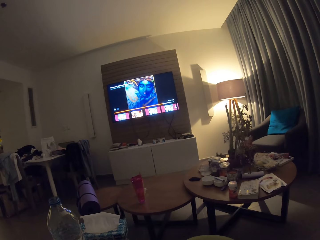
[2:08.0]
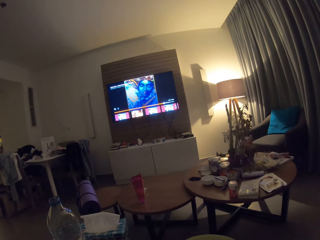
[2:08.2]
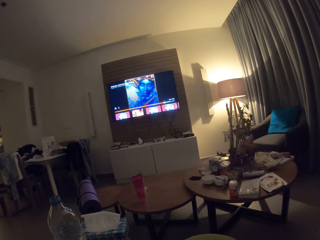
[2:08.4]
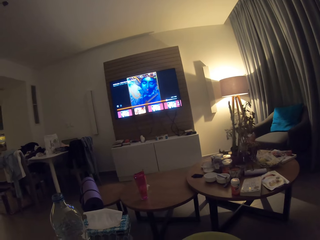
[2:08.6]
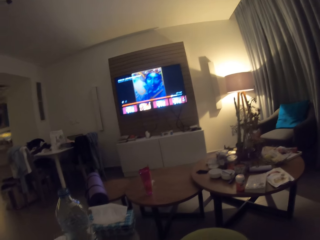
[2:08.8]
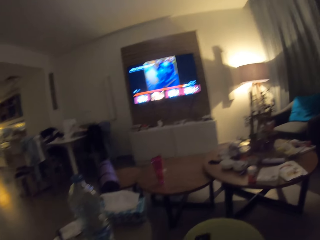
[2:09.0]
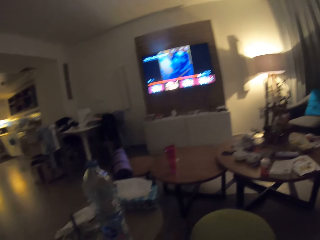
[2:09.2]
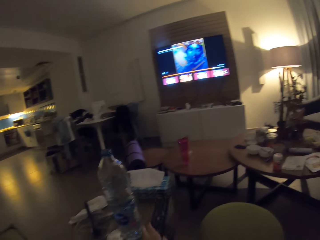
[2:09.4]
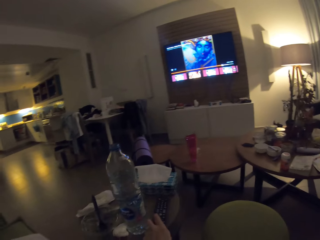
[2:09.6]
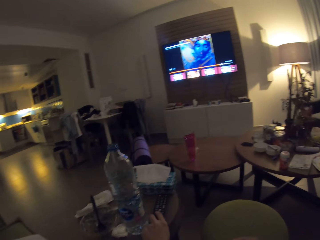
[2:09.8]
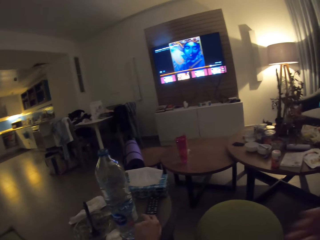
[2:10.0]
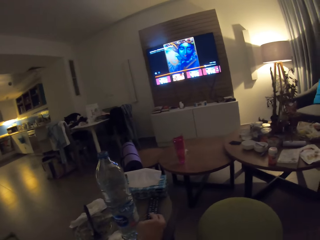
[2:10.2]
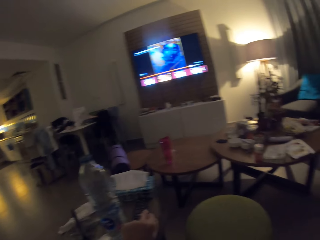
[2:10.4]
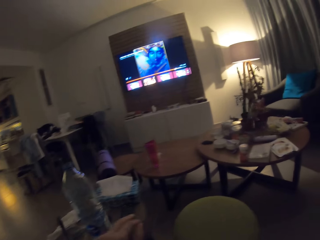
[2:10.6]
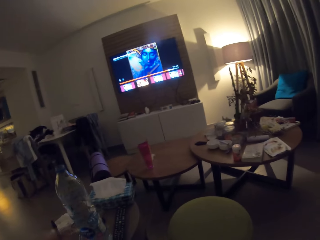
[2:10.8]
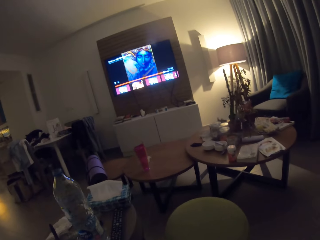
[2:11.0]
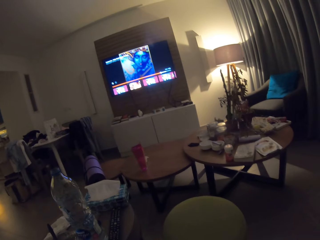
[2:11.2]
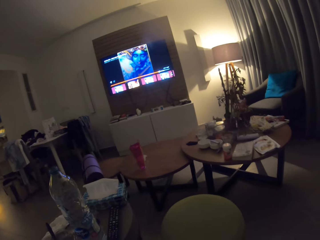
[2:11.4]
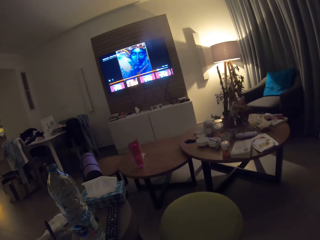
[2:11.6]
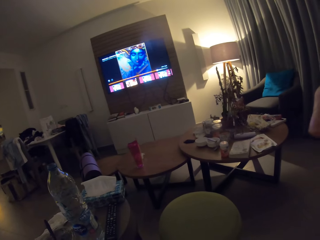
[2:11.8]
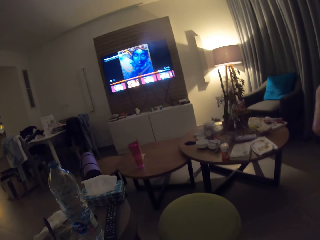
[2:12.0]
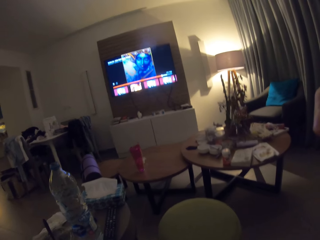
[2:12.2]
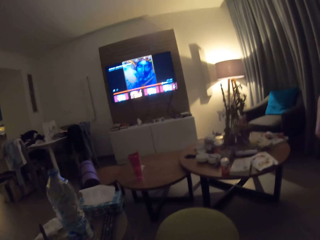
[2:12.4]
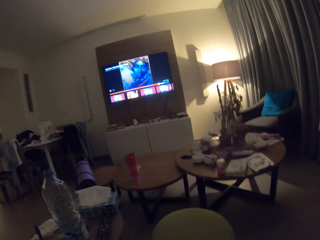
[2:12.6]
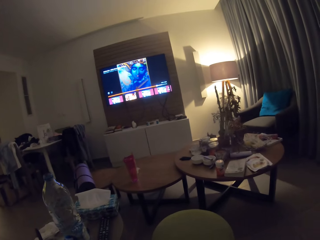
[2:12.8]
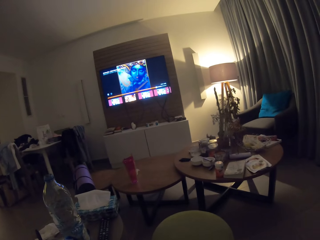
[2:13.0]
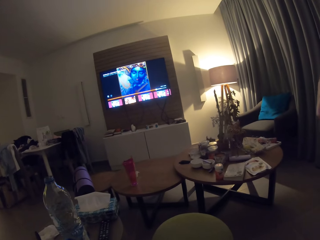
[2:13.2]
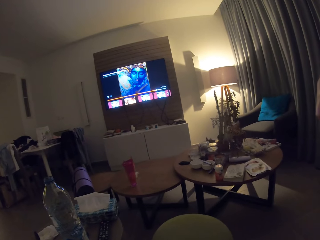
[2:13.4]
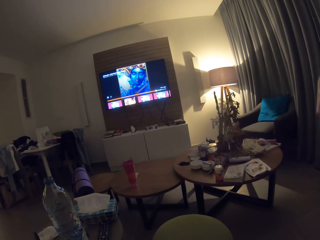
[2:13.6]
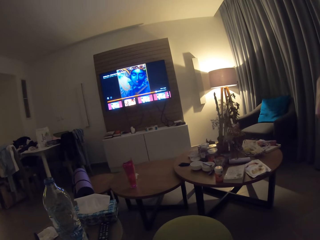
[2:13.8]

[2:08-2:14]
The camera wearer operates the remote control with her left hand. She places the remote control in her left hand on the stool or table. She looks at the television. She holds something.
